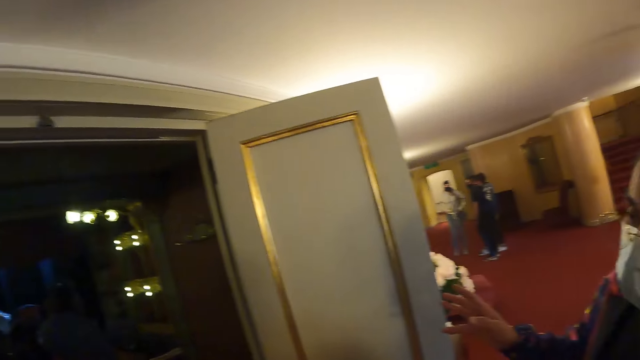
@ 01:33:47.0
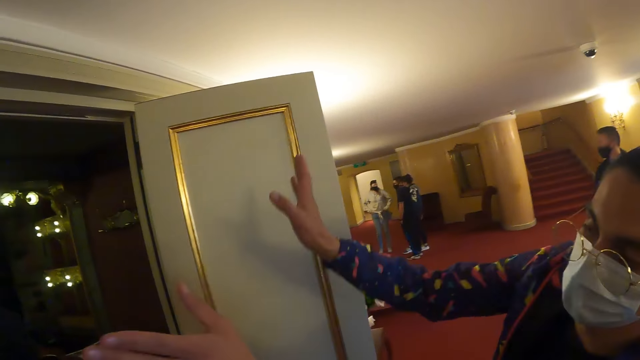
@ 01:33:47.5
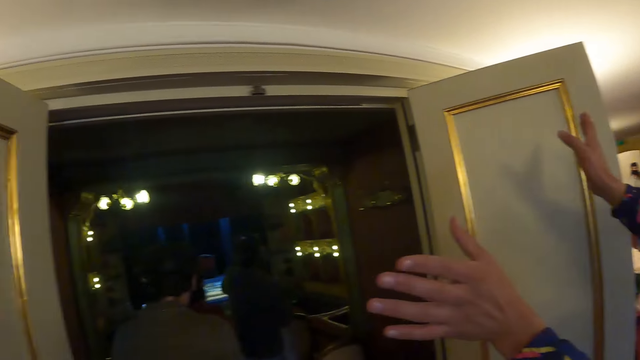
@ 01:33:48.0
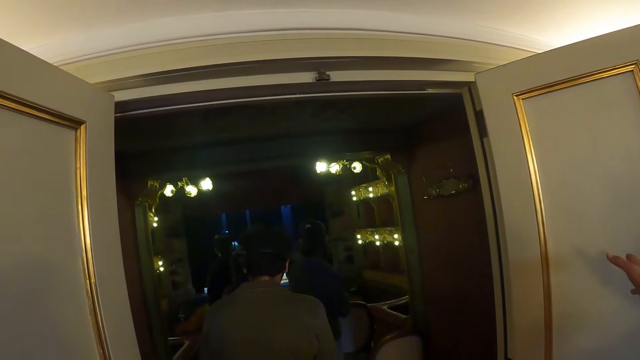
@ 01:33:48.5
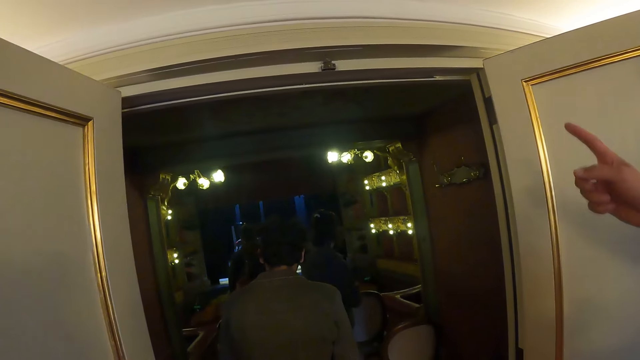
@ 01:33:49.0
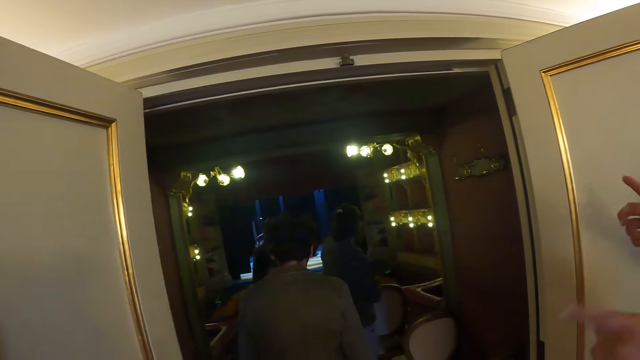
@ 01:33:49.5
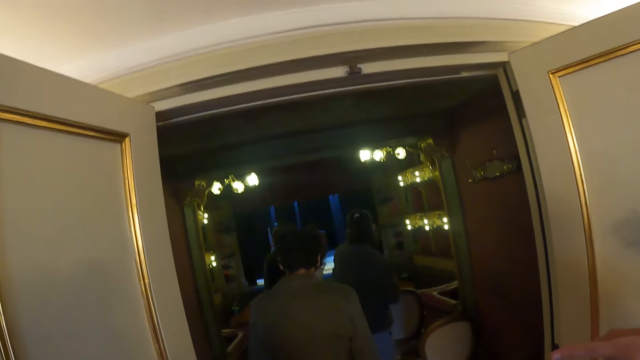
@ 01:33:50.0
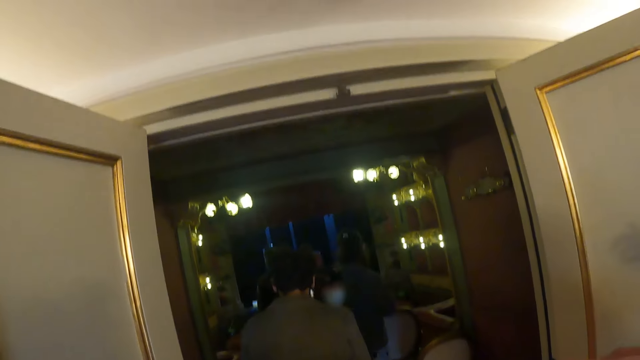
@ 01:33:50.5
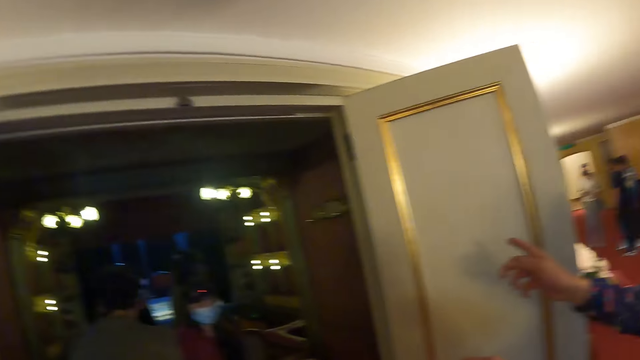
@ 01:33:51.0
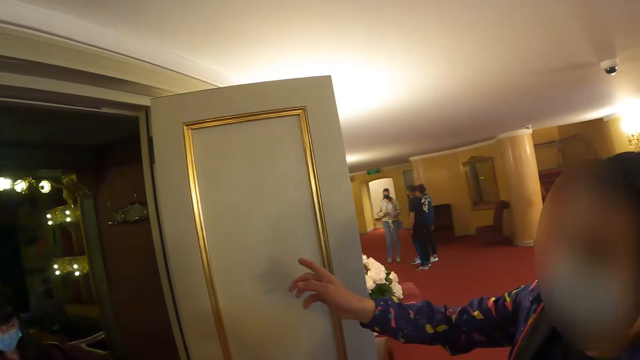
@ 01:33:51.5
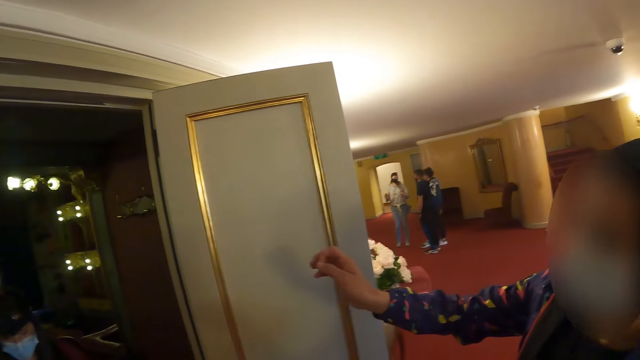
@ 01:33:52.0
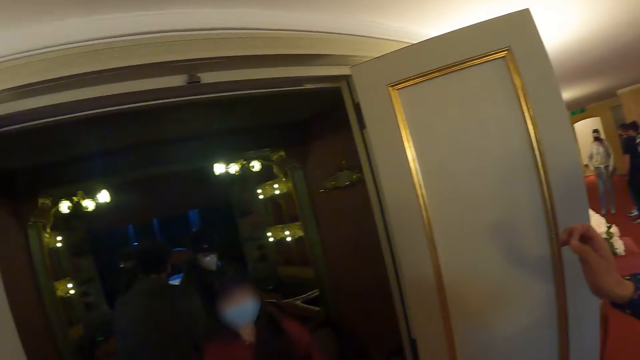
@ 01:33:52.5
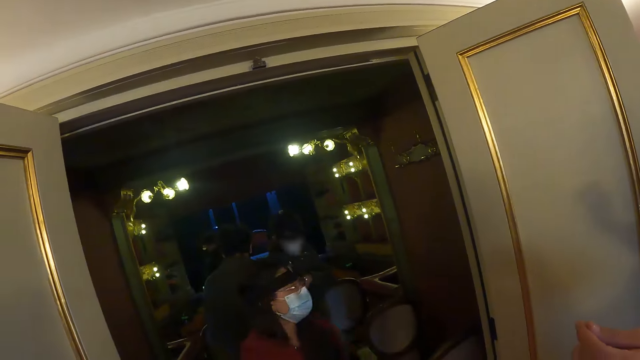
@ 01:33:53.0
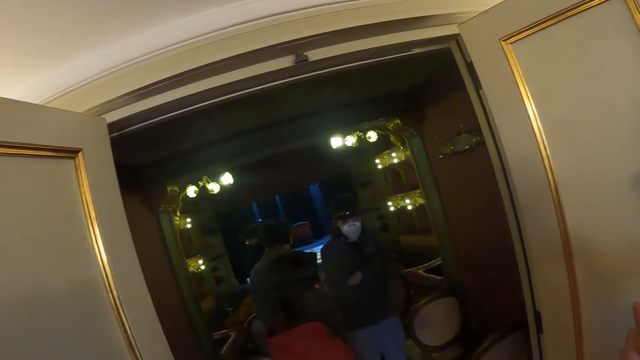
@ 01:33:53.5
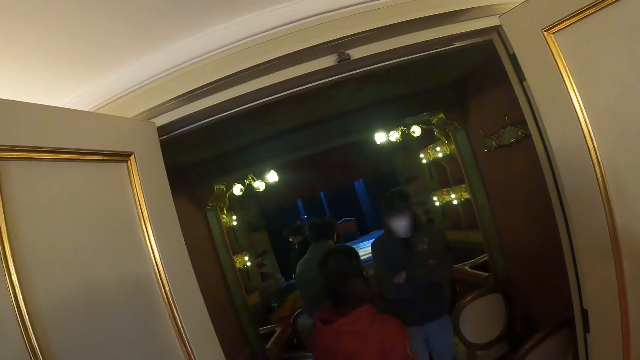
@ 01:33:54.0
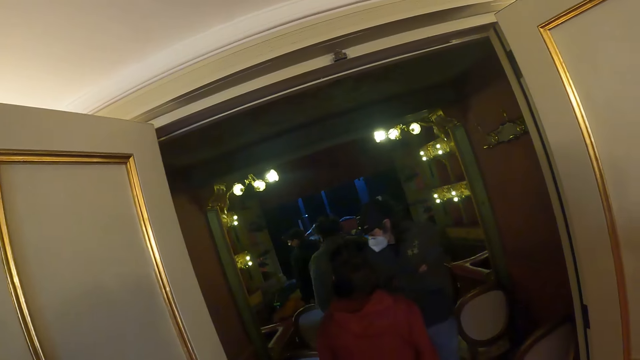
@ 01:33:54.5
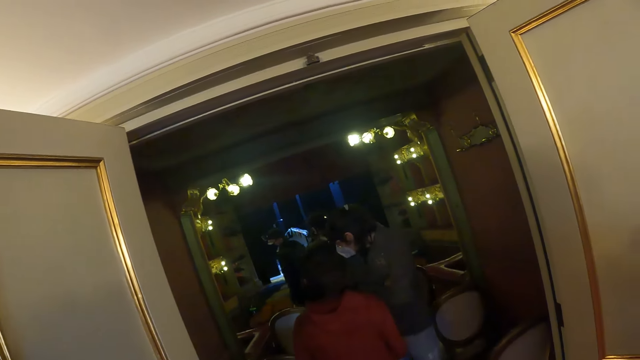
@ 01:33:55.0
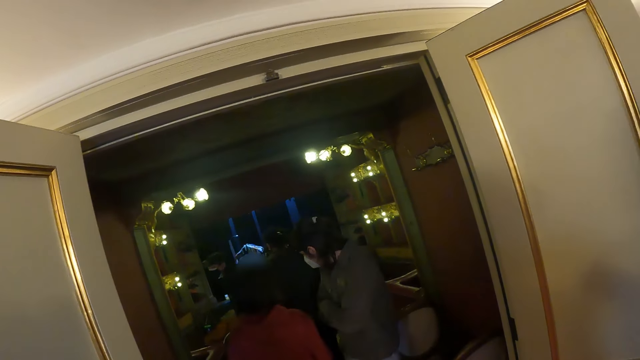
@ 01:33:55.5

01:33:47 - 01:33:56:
The camera wearer interacts with a woman. They look right. The woman converses with the camera wearer. The camera wearer looks at the room. They look forward. They look right. They interact with the woman. They look forward. They look at the room.

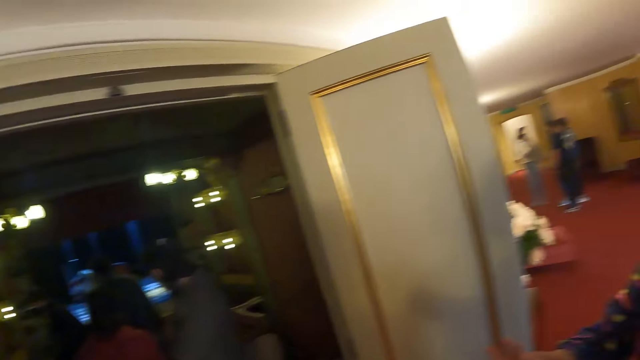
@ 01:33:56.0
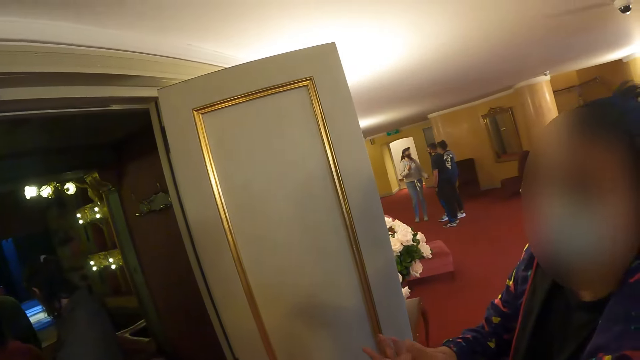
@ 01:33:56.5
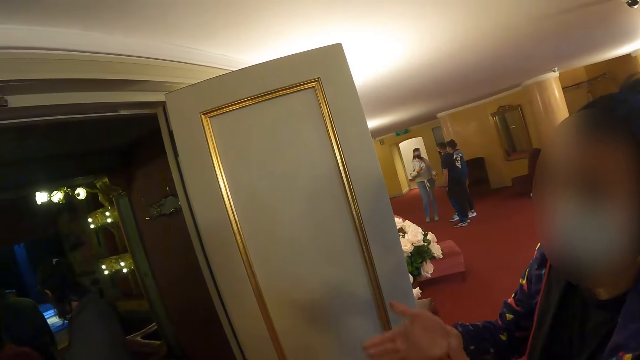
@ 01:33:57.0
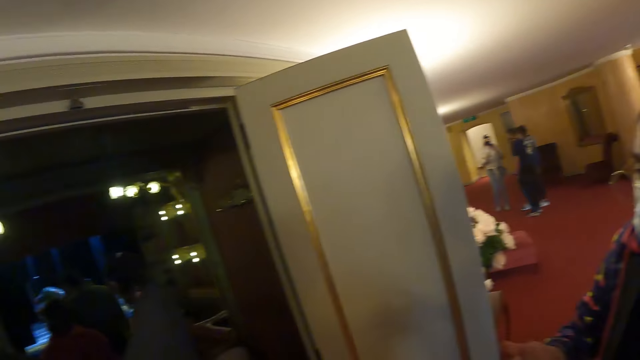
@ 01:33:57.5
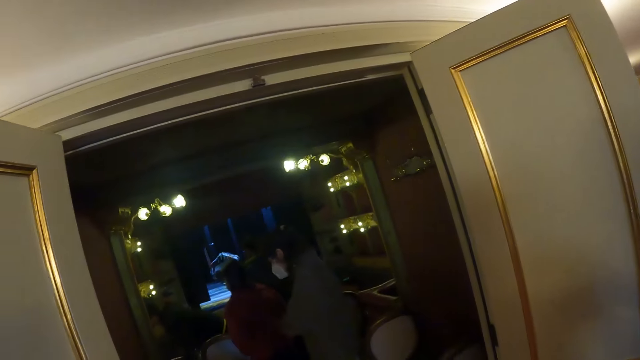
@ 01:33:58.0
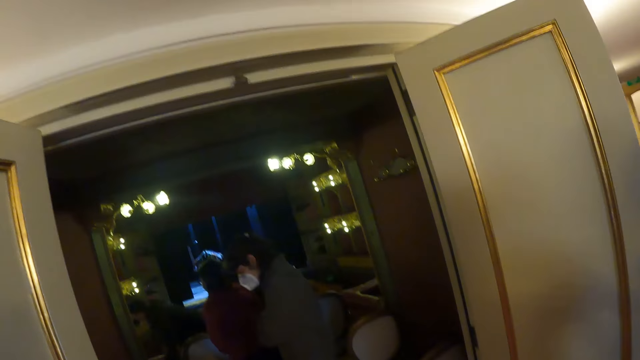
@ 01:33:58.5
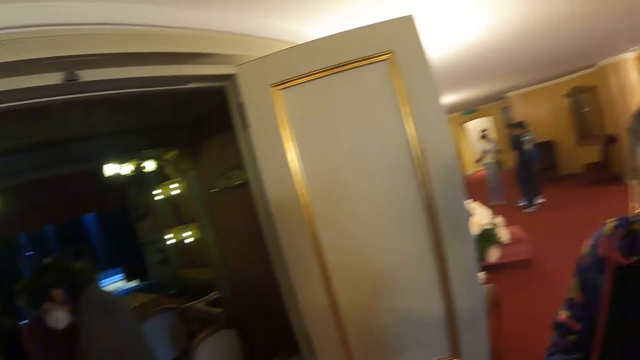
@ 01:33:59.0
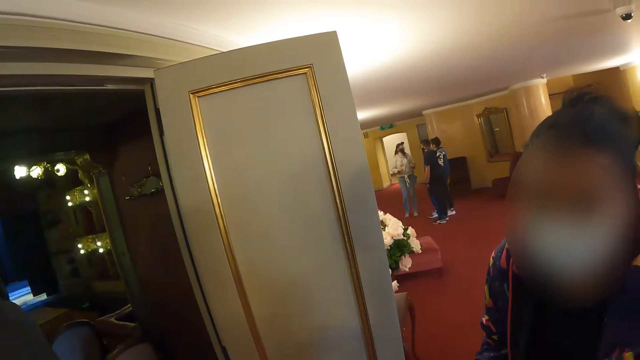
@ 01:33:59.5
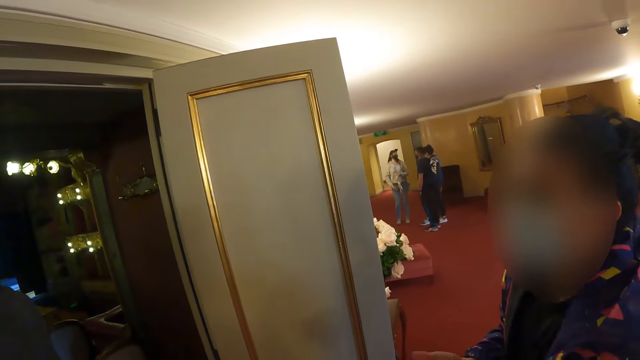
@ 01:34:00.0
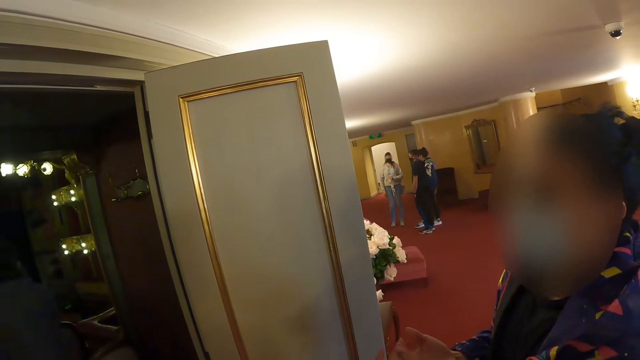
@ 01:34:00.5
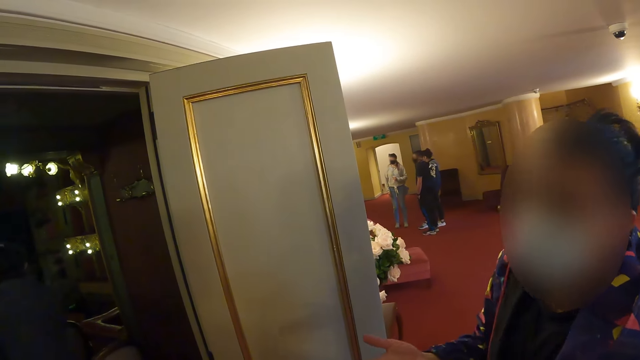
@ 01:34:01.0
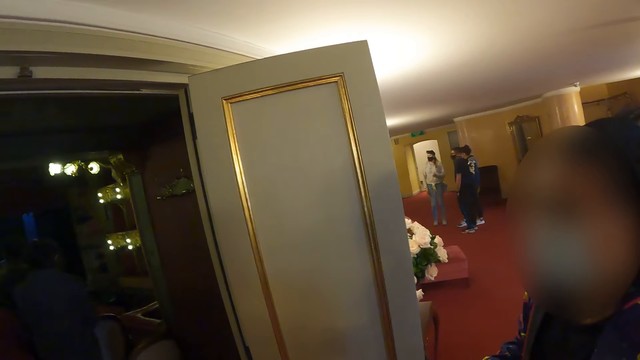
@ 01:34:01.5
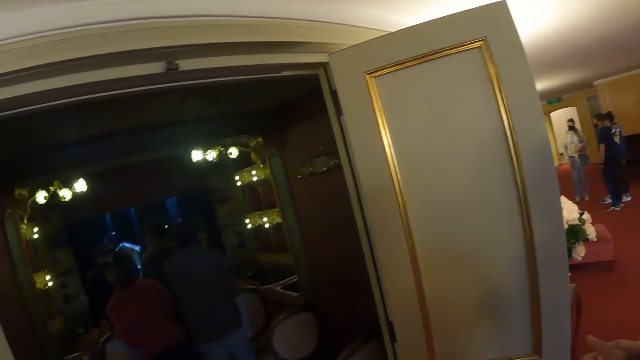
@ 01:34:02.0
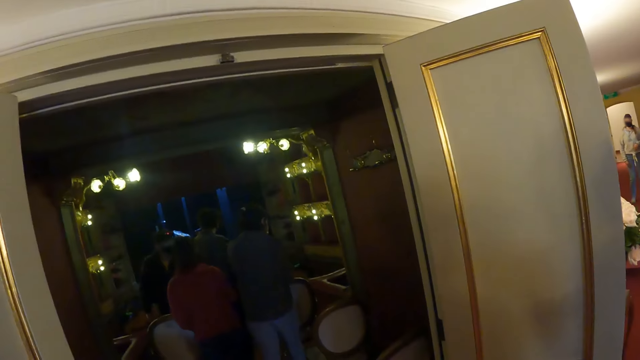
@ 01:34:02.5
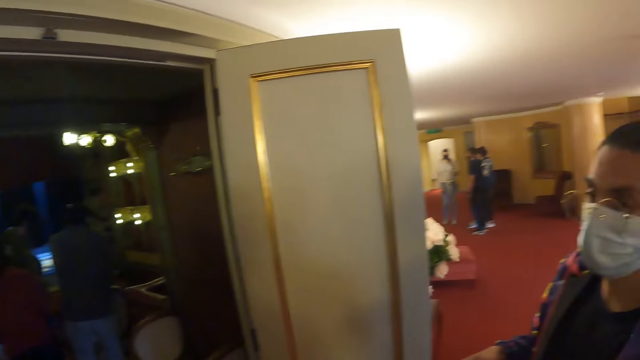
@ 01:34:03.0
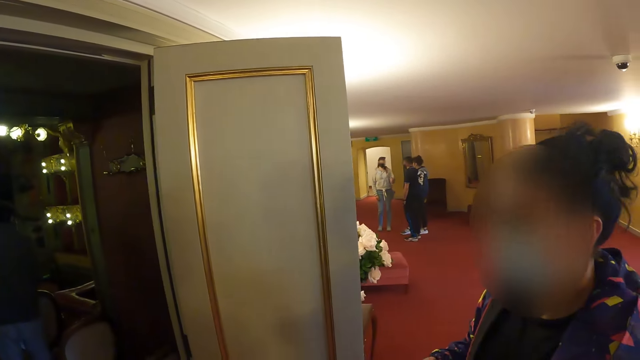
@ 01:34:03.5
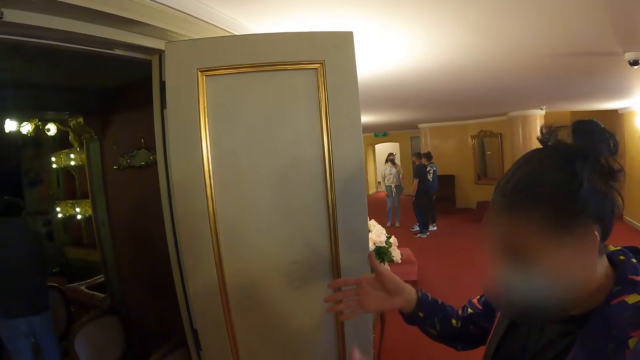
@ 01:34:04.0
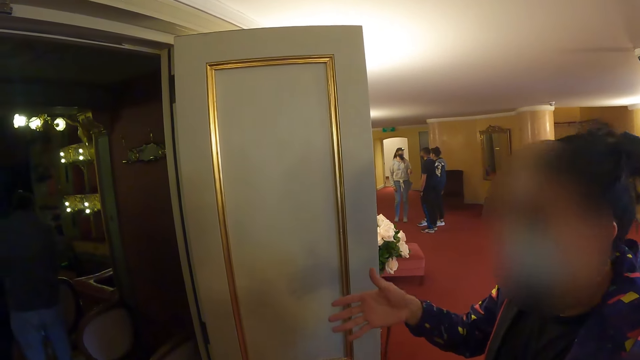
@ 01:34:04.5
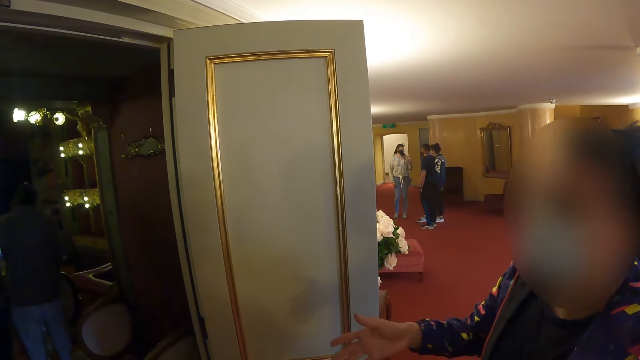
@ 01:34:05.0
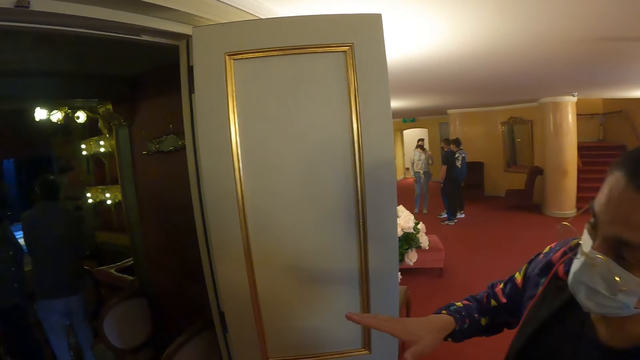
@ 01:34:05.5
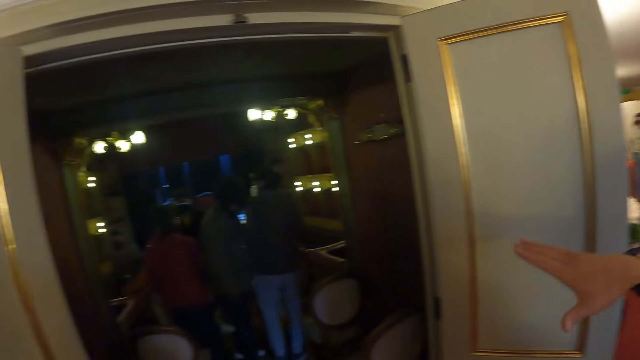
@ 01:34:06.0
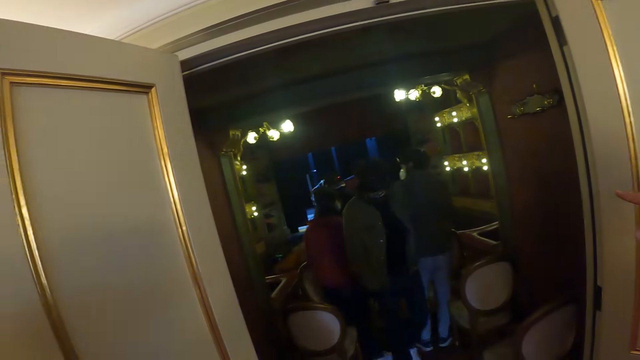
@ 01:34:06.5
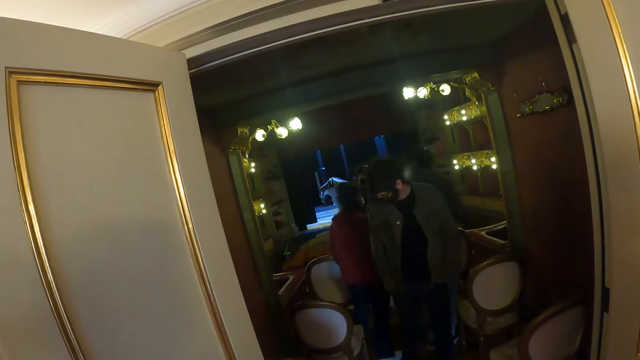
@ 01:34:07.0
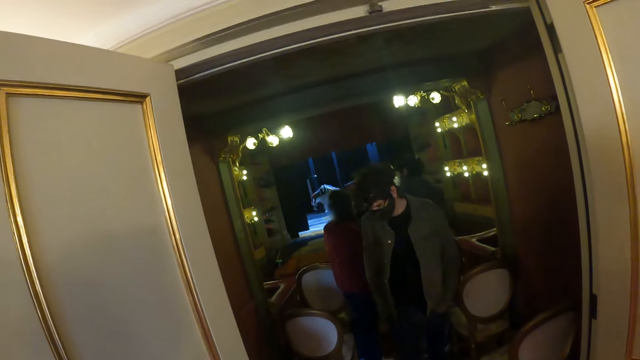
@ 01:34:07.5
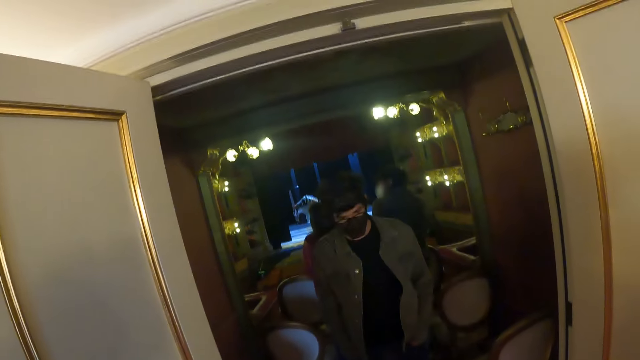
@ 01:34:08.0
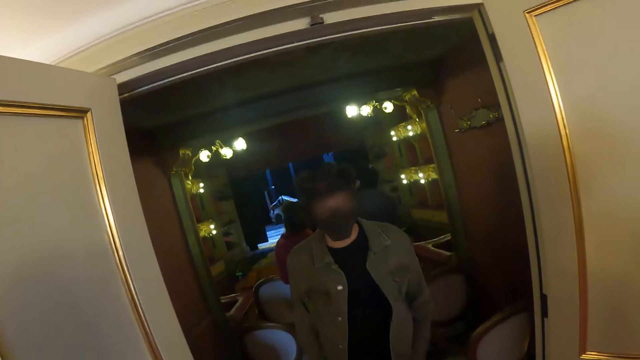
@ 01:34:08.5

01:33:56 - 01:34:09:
The camera wearer looks right. They interact with a woman. They look at the room. They look forward. They look right. They converse with the woman. They look at the room. They look forward. They look right. They converse with the woman. The woman converses with the camera wearer. The camera wearer looks forward. They look at the room.
